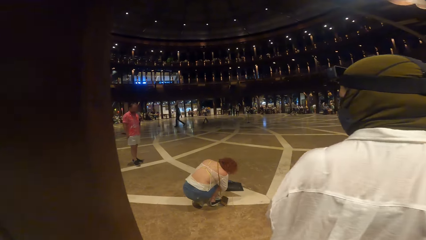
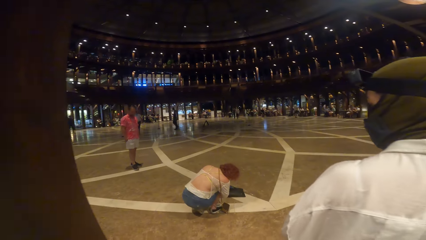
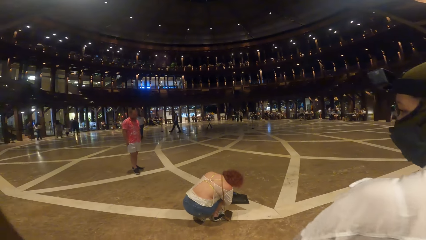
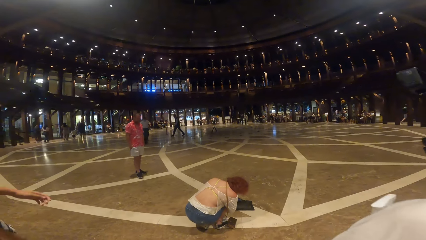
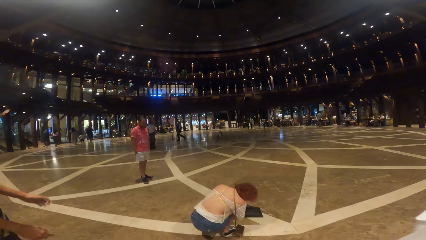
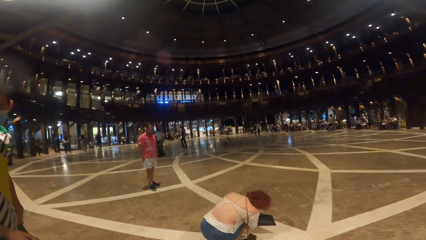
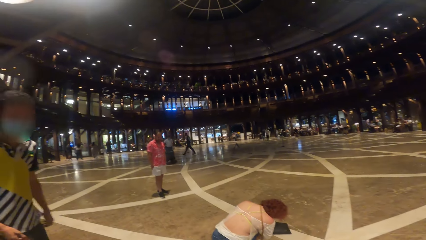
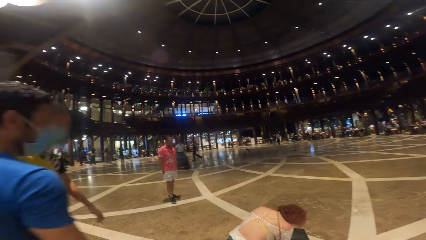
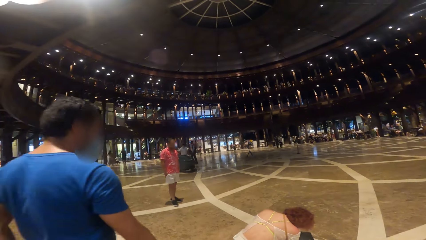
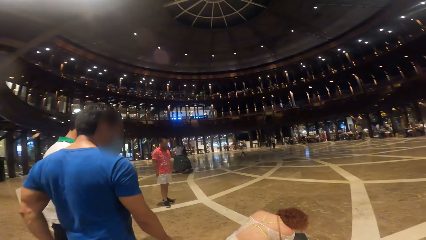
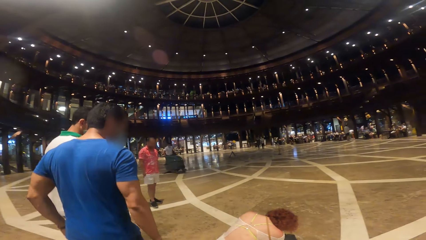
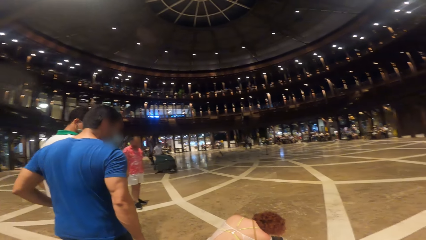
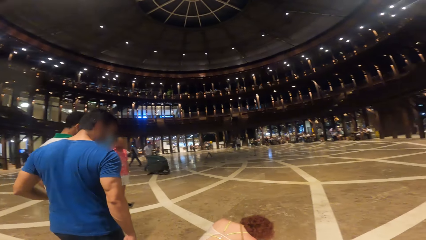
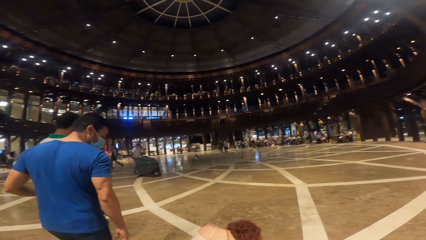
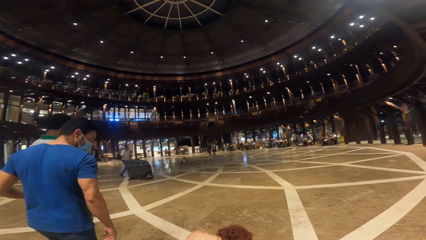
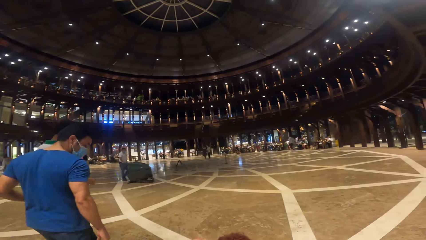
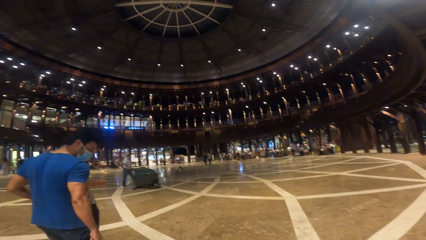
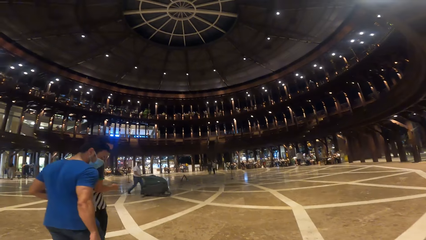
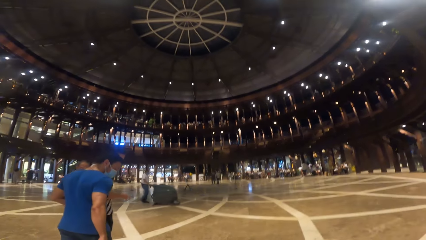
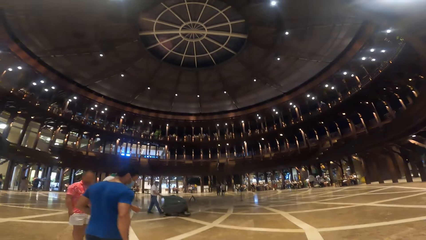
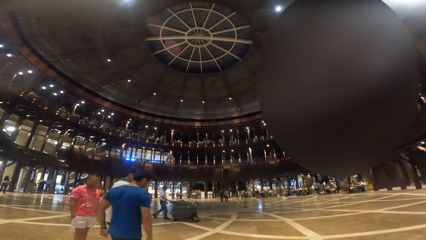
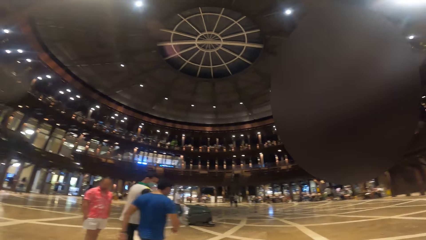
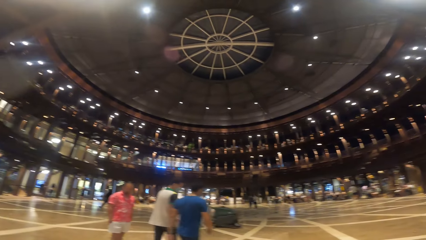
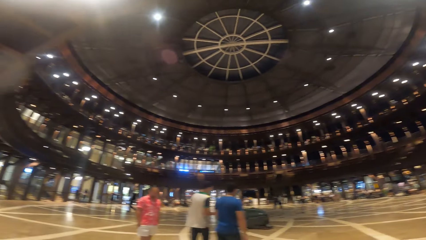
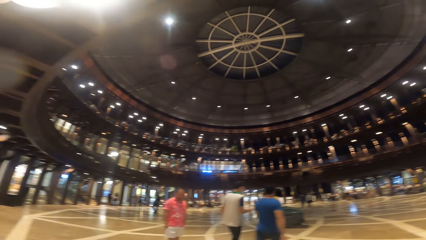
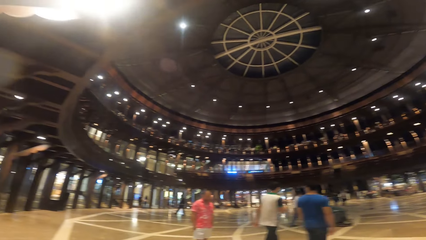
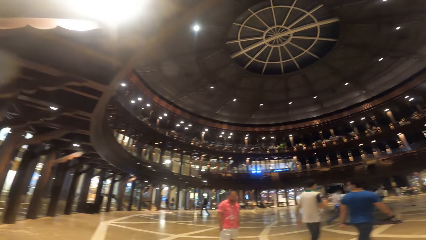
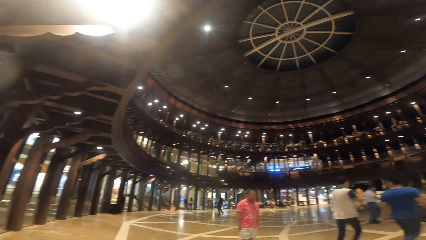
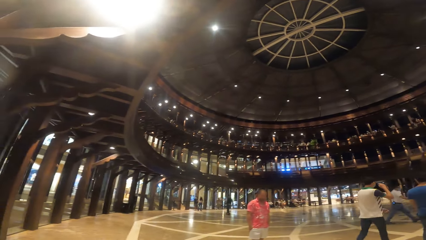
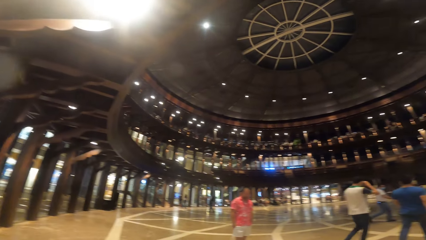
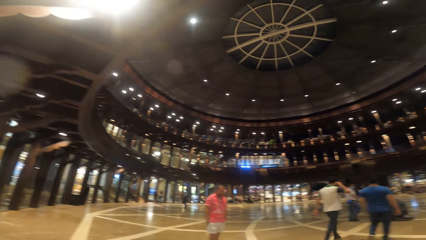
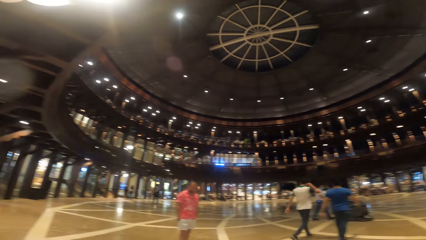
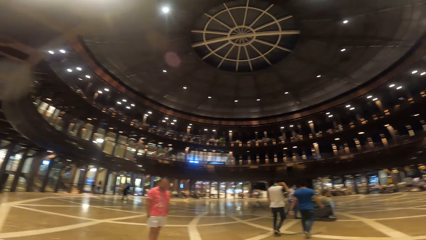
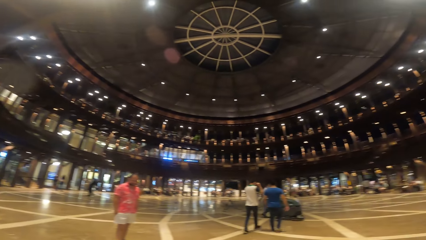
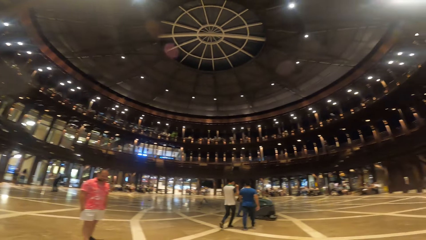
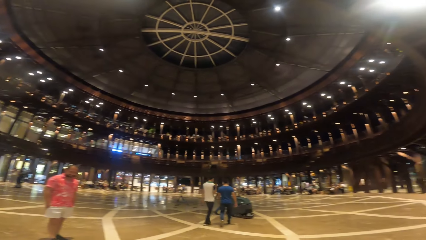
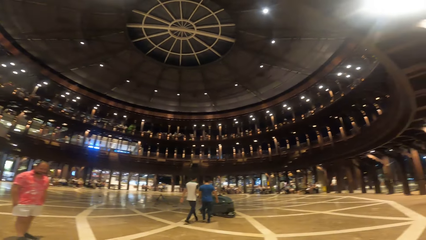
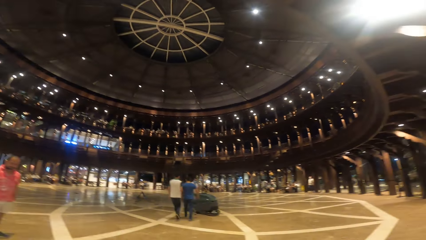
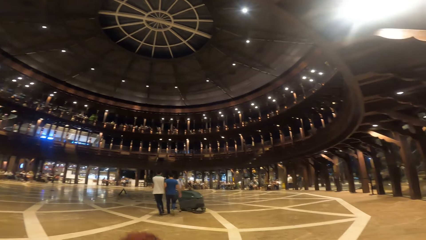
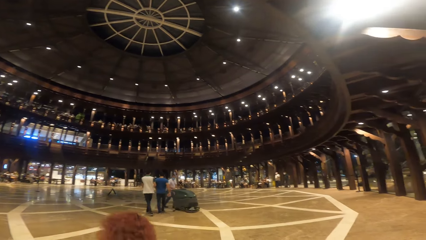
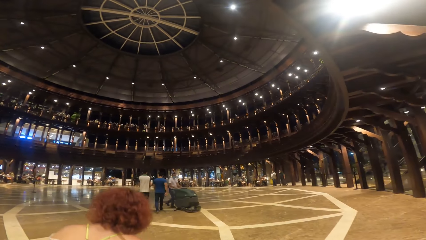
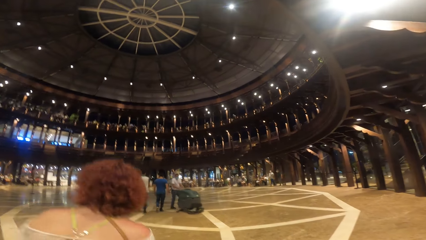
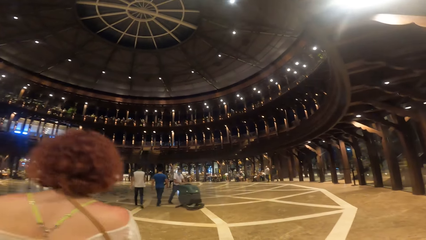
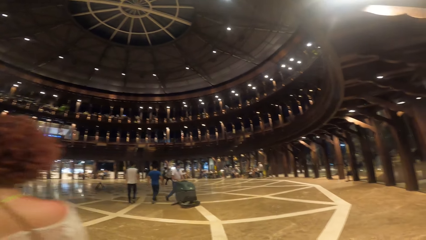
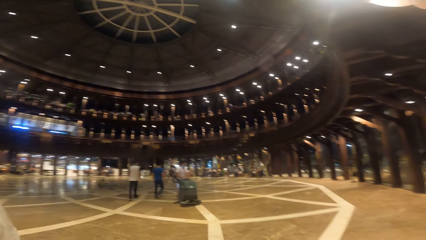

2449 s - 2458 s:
A woman walks from a hallway to a big indoor open space. The camera wearer walks from the hallway to the big indoor open space. They look around.

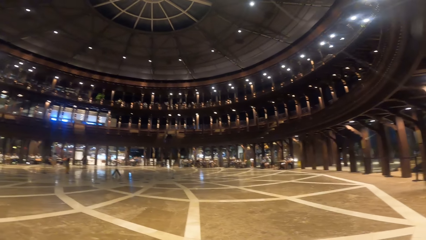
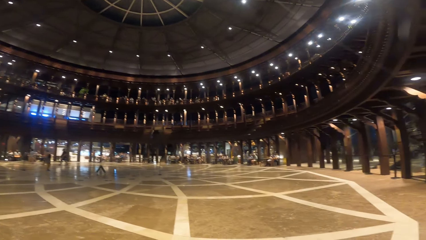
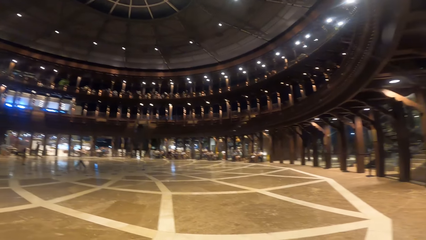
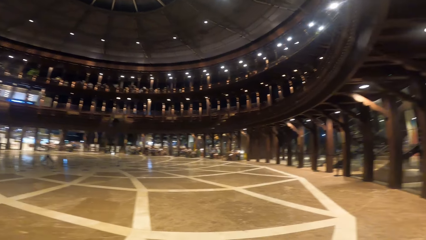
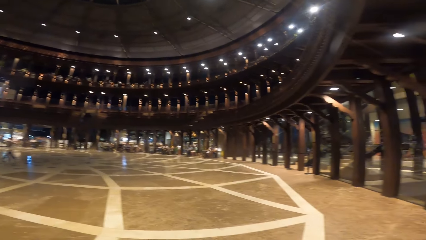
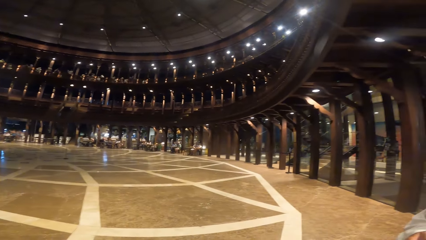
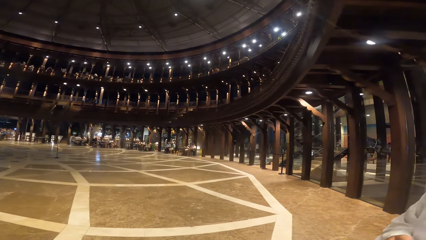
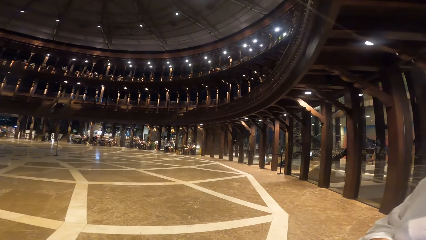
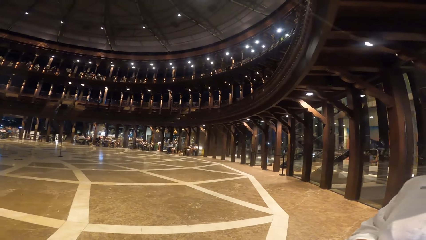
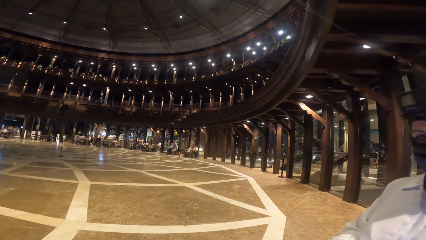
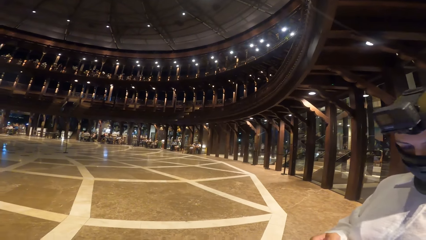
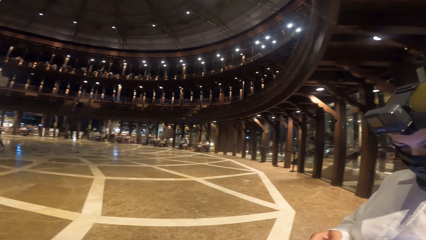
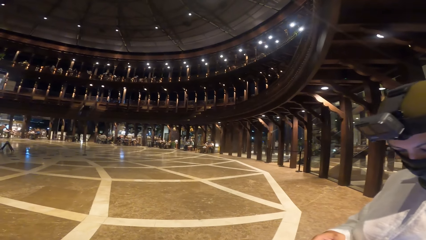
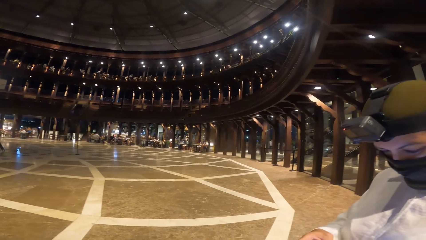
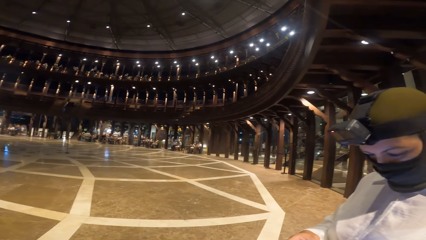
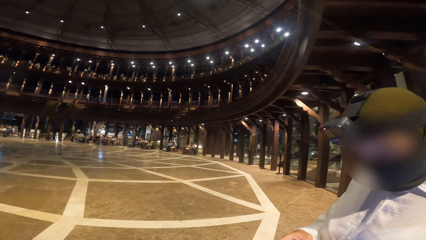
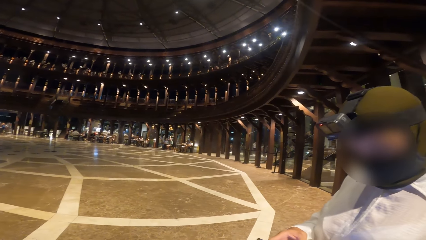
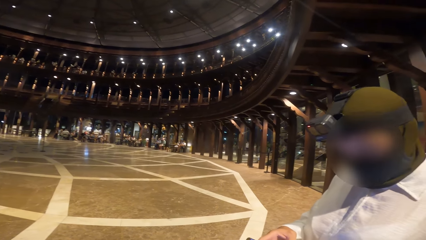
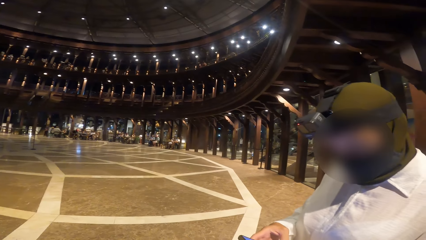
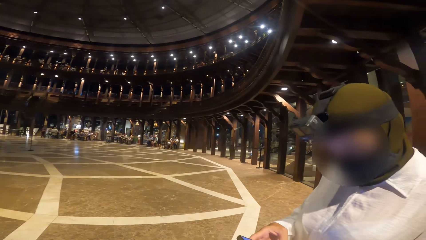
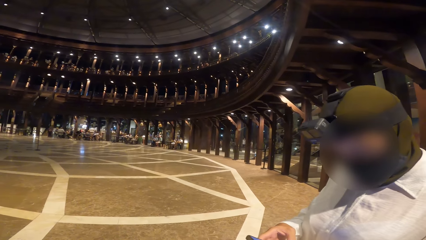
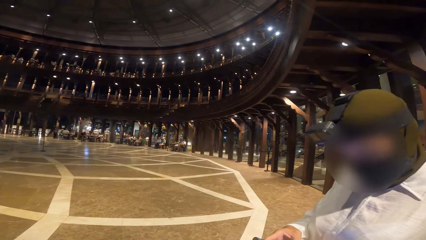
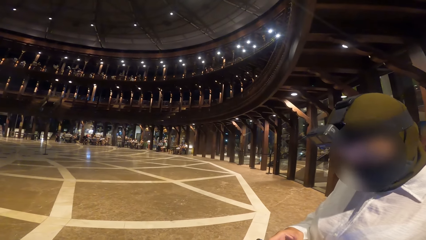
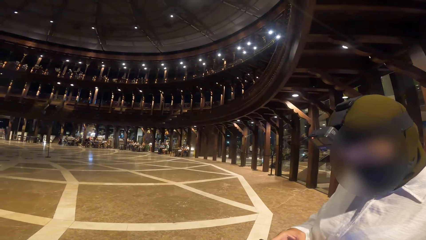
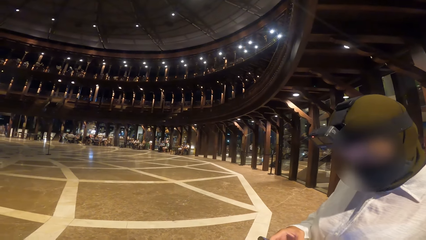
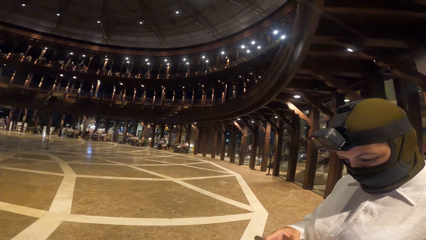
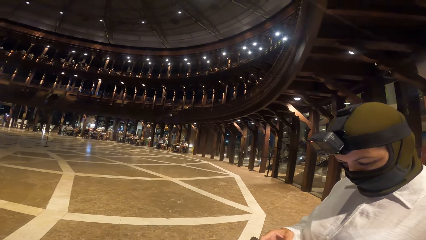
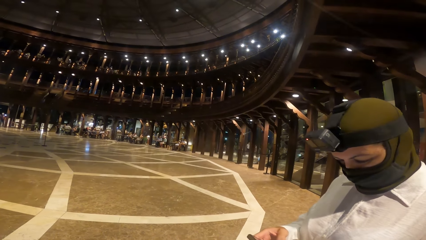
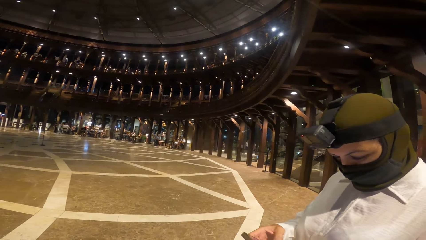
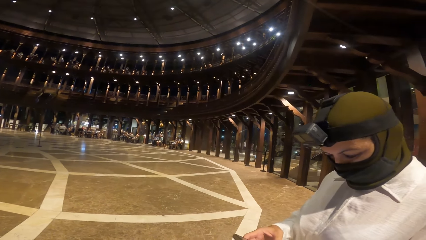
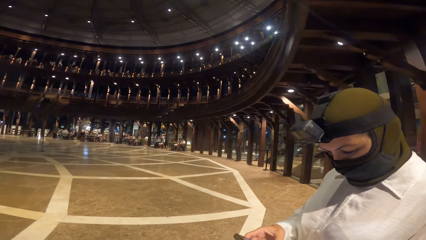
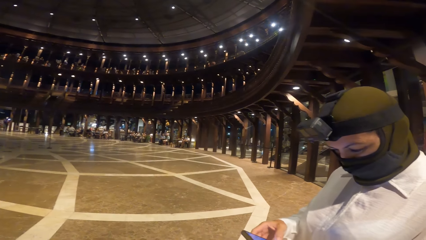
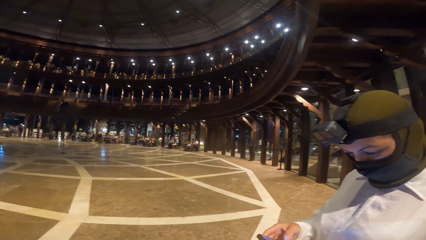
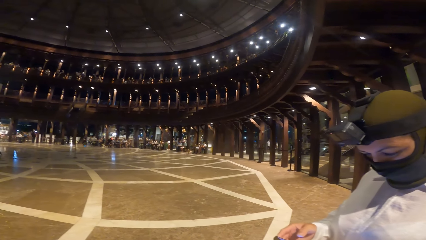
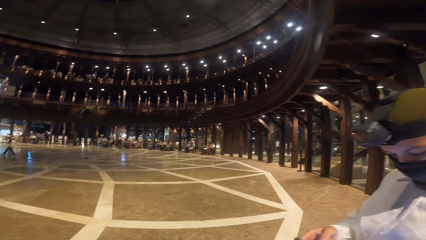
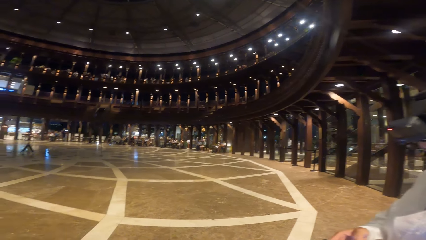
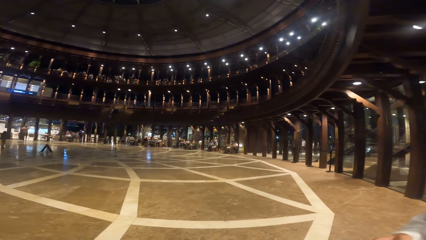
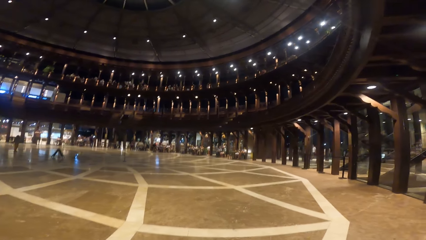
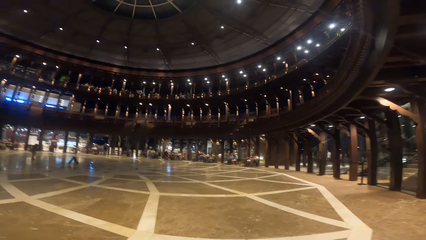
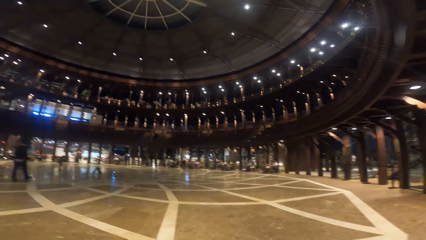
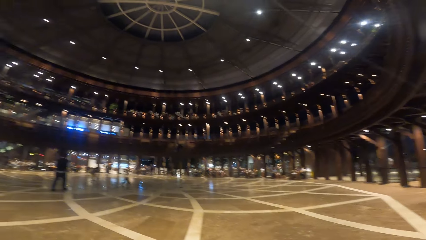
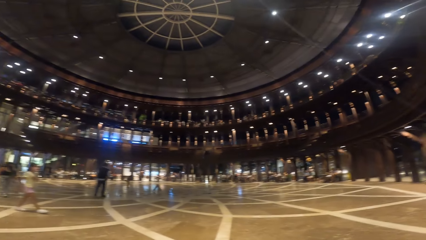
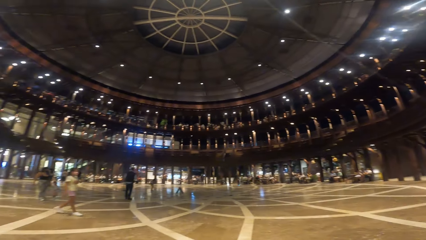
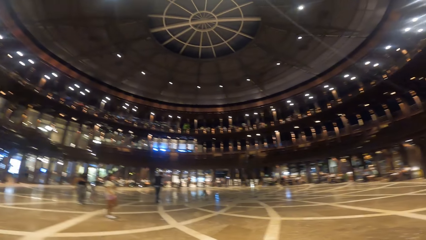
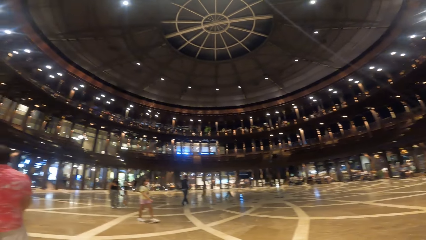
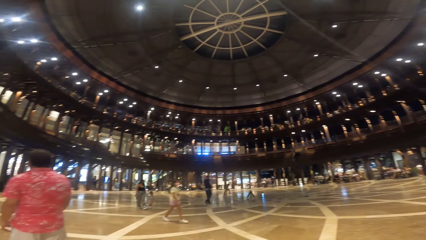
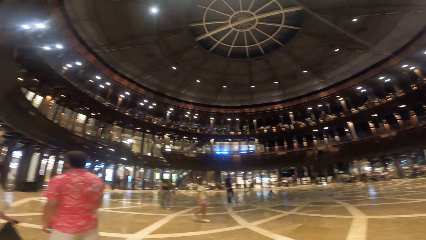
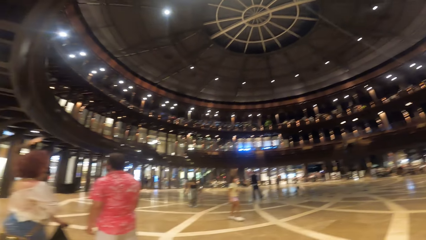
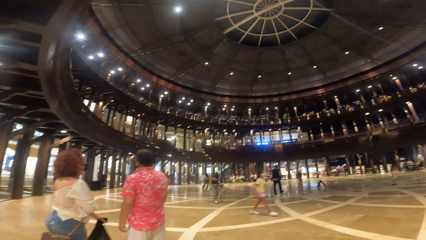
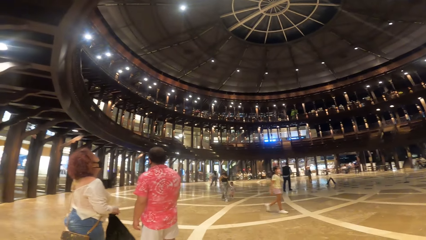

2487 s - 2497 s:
A woman operates a phone with both hands. The woman scrolls the phone. The camera wearer looks around.
